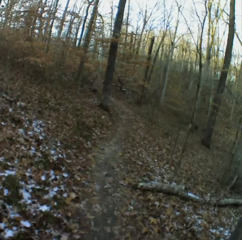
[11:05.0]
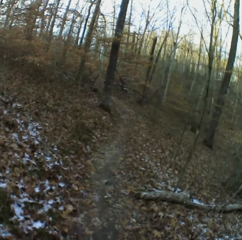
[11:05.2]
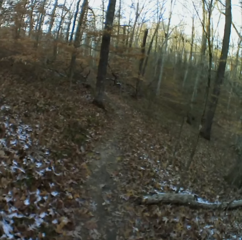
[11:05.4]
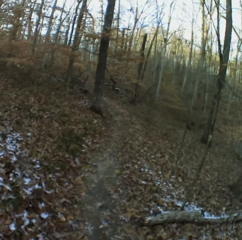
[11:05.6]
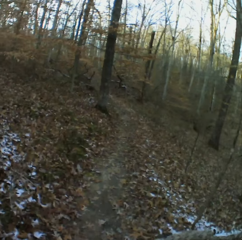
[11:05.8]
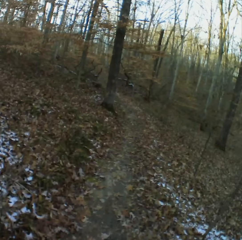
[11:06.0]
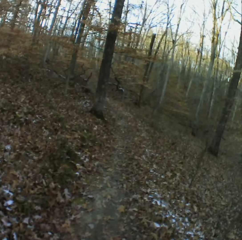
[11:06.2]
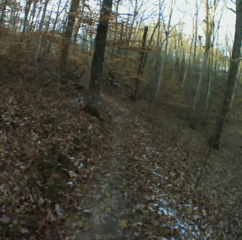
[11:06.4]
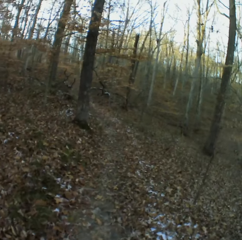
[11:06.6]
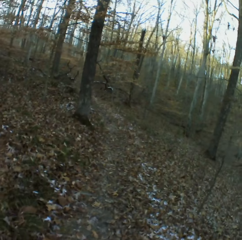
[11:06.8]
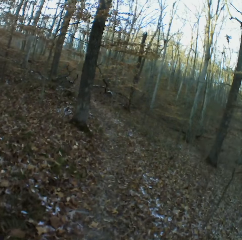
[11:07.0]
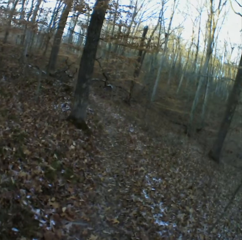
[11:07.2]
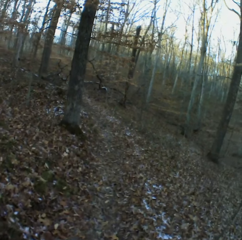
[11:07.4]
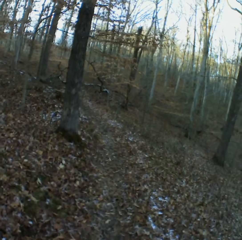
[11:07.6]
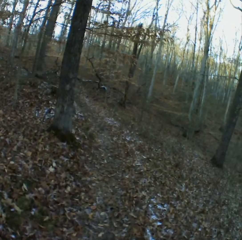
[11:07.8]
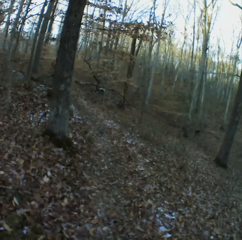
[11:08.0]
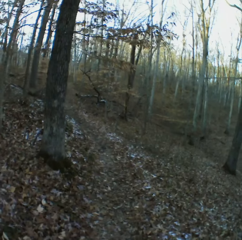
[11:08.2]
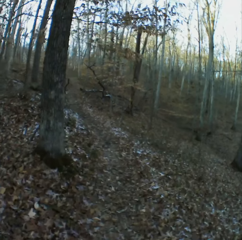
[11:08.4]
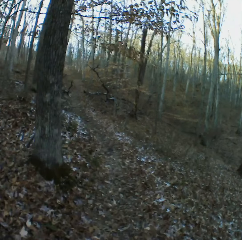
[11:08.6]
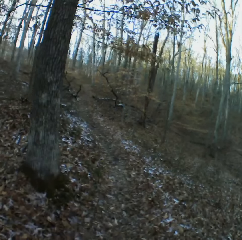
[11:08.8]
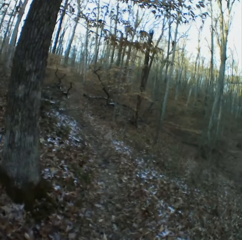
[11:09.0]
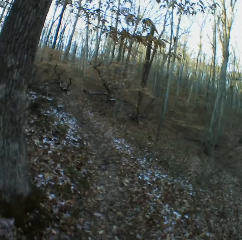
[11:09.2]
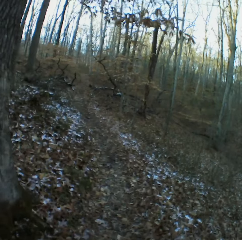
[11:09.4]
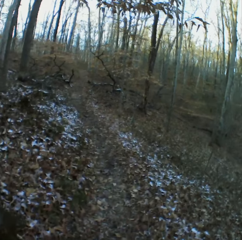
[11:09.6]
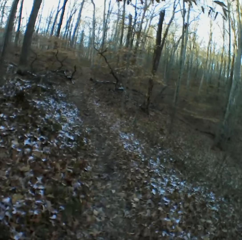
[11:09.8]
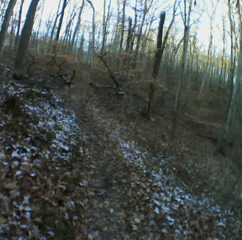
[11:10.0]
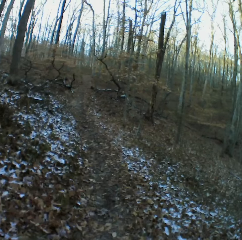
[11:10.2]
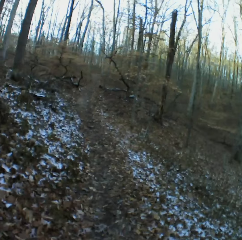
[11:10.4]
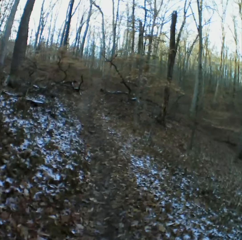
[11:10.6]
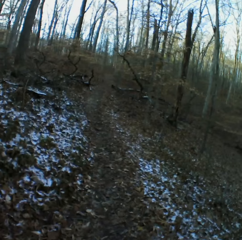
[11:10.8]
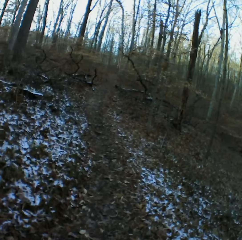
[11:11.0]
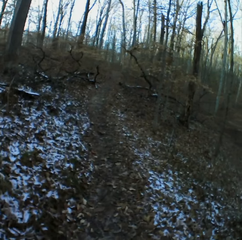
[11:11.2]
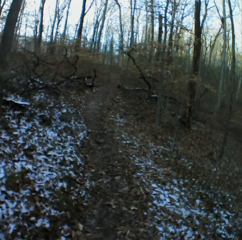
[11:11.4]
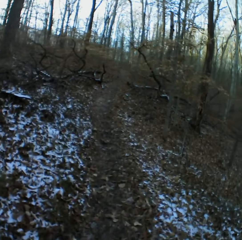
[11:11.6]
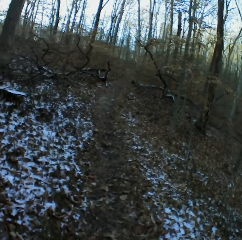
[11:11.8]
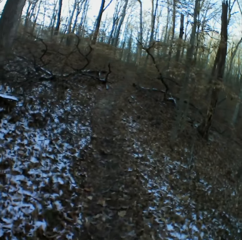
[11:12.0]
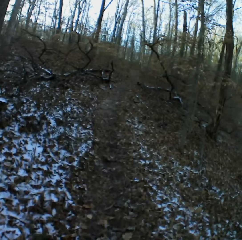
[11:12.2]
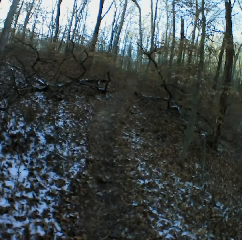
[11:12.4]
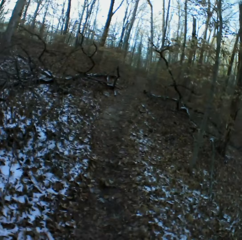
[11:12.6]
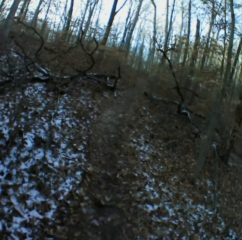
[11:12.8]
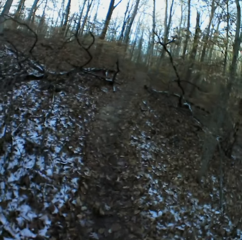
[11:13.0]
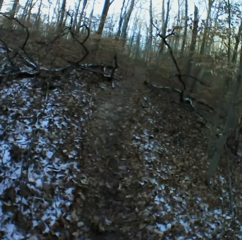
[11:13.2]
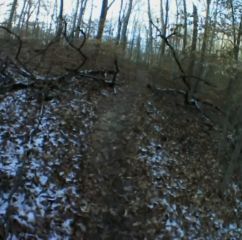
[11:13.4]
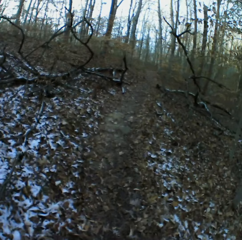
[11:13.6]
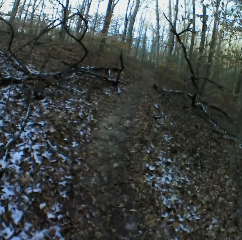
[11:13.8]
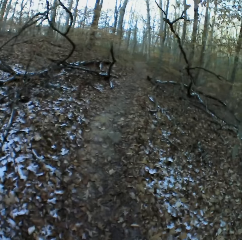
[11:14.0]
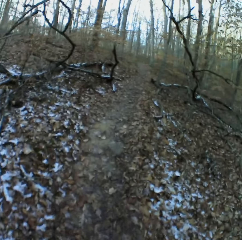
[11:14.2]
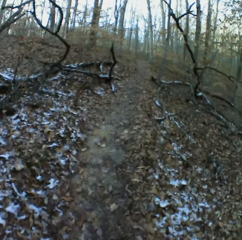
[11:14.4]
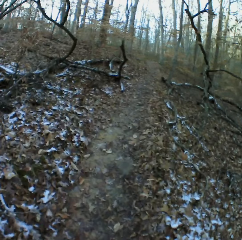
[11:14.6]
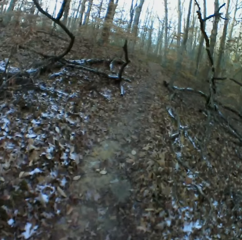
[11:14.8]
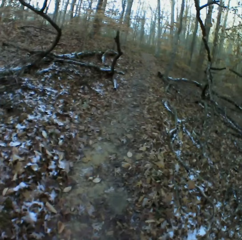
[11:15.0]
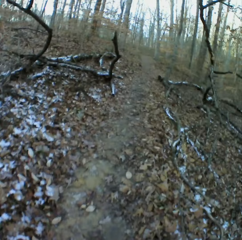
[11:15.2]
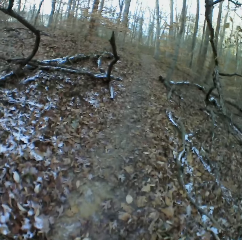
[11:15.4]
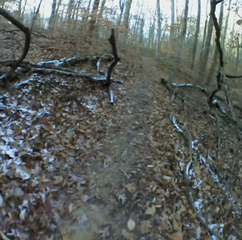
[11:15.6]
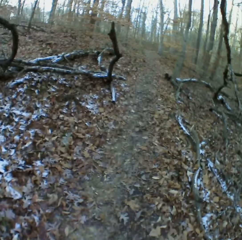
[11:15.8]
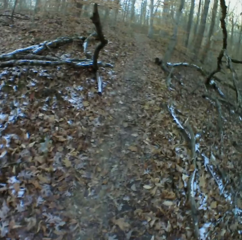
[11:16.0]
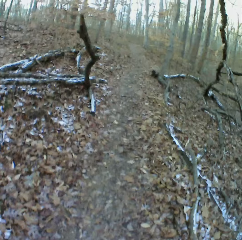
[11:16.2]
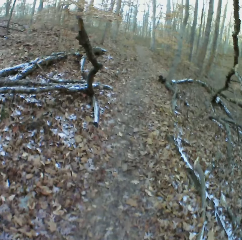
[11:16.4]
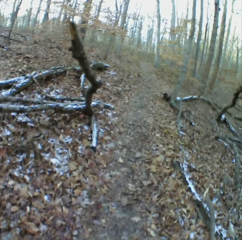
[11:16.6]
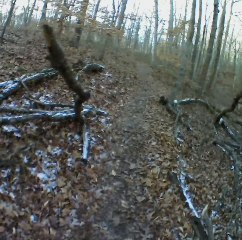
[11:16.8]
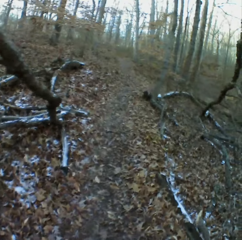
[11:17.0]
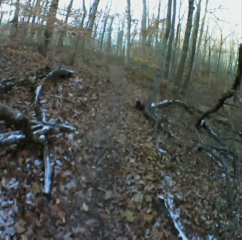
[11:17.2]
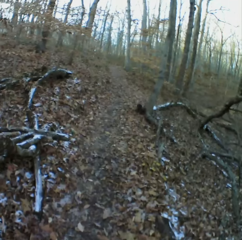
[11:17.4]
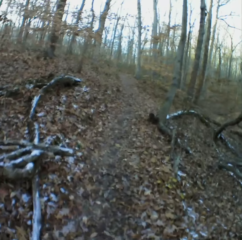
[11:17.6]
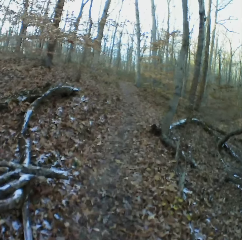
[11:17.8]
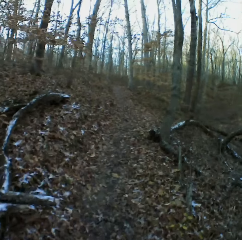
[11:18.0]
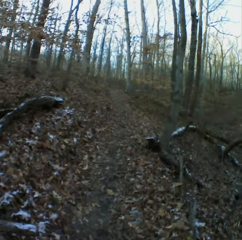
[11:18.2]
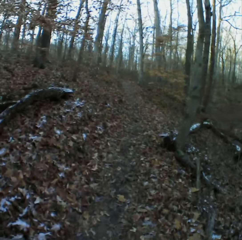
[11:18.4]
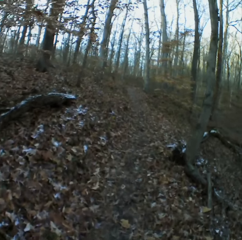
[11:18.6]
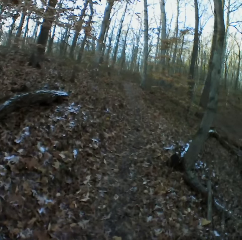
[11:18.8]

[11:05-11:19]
The camera wearer sneezes. They cough. They cough again.

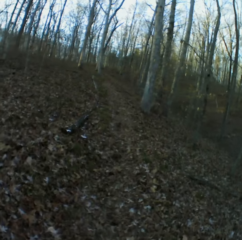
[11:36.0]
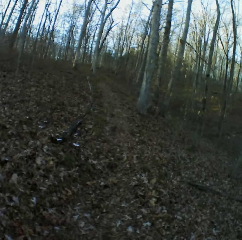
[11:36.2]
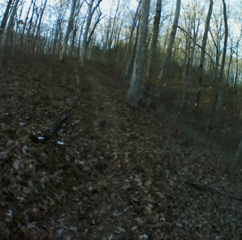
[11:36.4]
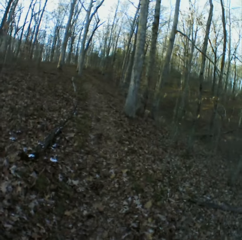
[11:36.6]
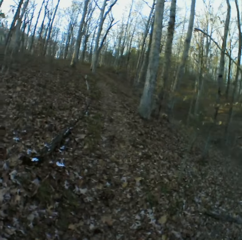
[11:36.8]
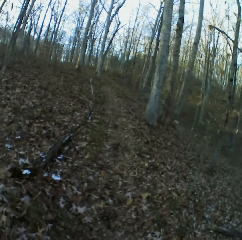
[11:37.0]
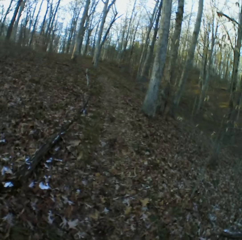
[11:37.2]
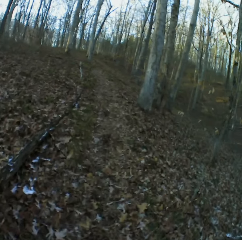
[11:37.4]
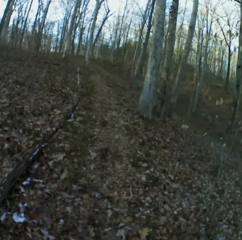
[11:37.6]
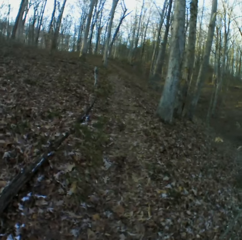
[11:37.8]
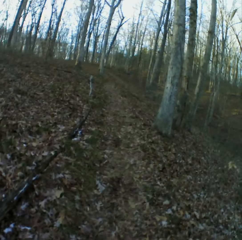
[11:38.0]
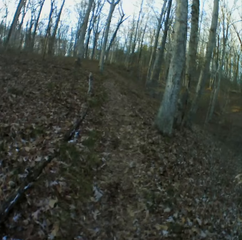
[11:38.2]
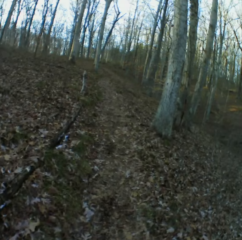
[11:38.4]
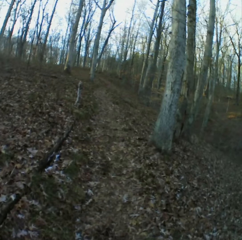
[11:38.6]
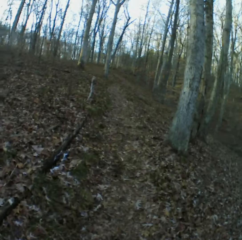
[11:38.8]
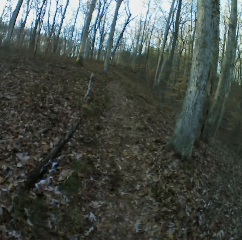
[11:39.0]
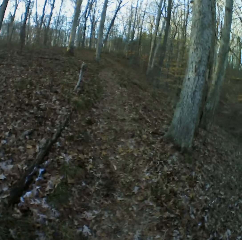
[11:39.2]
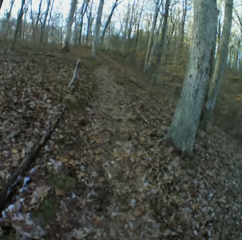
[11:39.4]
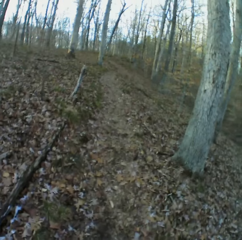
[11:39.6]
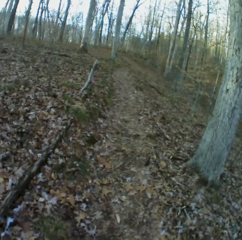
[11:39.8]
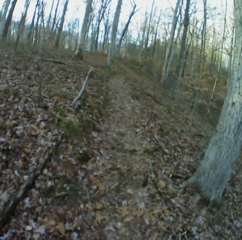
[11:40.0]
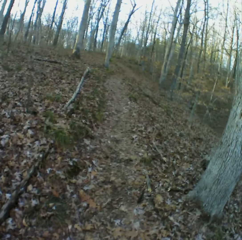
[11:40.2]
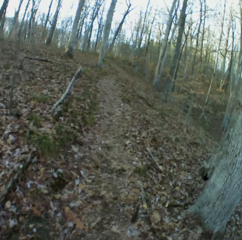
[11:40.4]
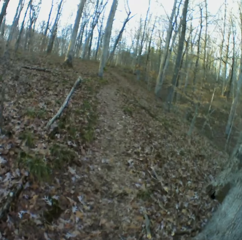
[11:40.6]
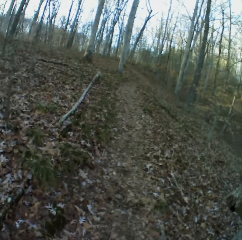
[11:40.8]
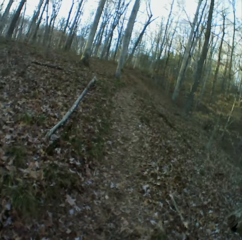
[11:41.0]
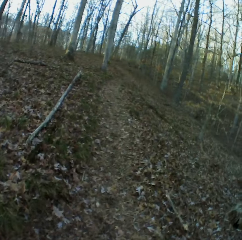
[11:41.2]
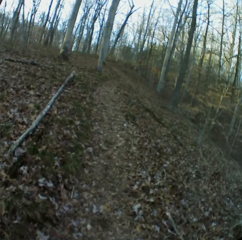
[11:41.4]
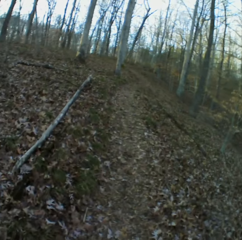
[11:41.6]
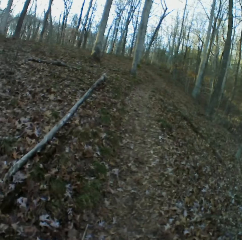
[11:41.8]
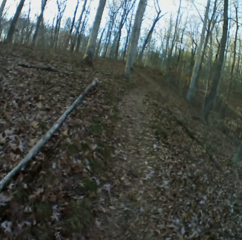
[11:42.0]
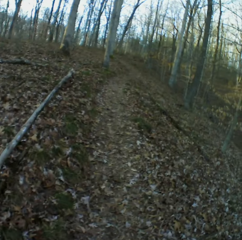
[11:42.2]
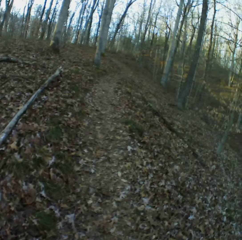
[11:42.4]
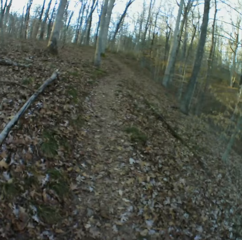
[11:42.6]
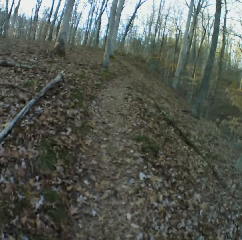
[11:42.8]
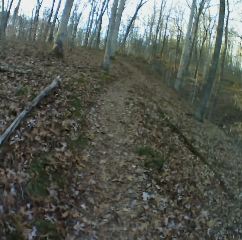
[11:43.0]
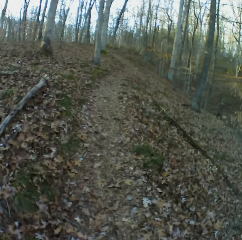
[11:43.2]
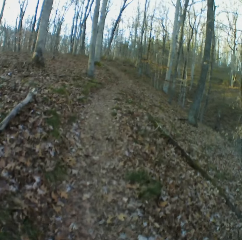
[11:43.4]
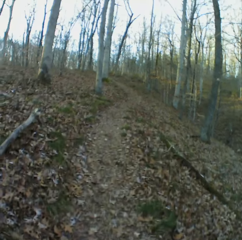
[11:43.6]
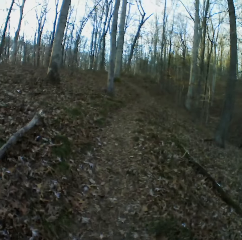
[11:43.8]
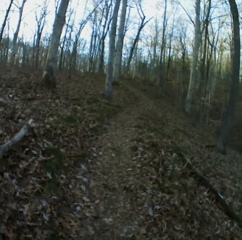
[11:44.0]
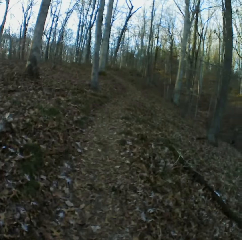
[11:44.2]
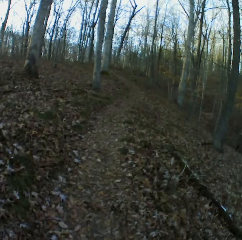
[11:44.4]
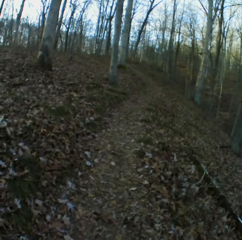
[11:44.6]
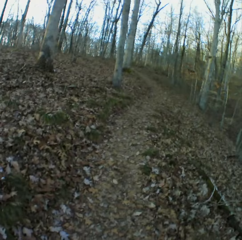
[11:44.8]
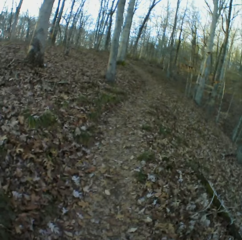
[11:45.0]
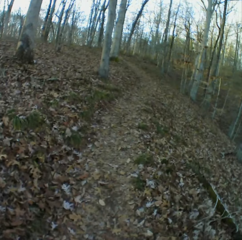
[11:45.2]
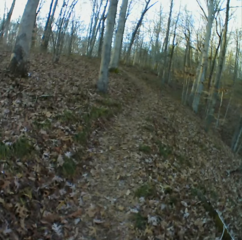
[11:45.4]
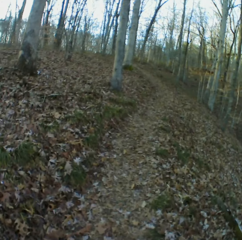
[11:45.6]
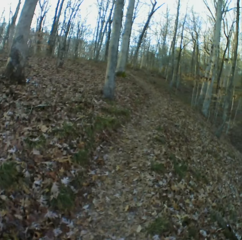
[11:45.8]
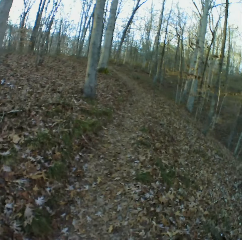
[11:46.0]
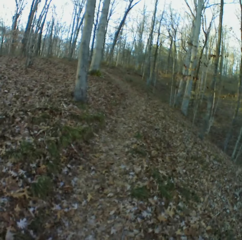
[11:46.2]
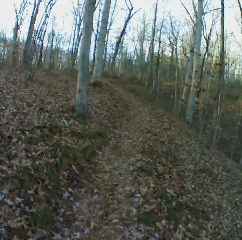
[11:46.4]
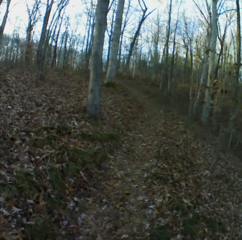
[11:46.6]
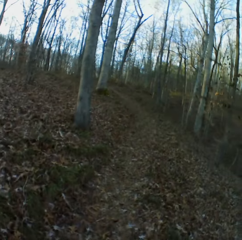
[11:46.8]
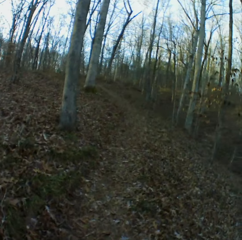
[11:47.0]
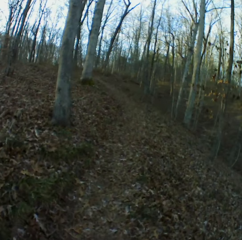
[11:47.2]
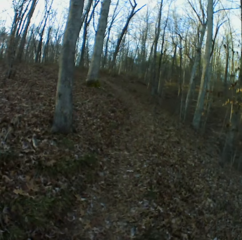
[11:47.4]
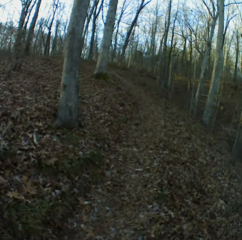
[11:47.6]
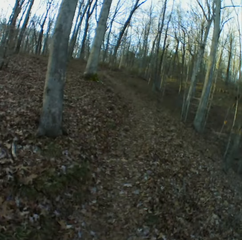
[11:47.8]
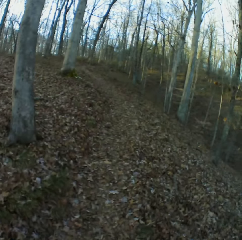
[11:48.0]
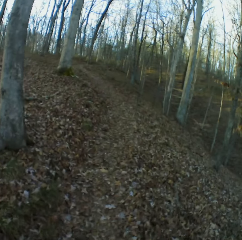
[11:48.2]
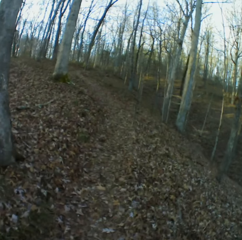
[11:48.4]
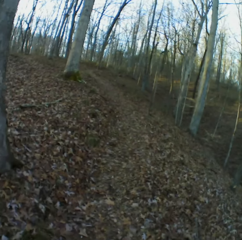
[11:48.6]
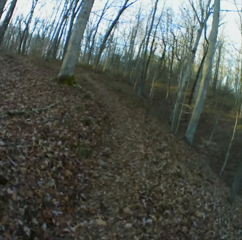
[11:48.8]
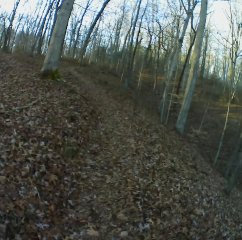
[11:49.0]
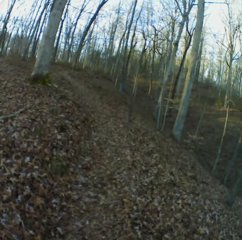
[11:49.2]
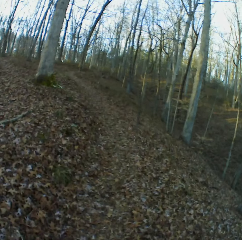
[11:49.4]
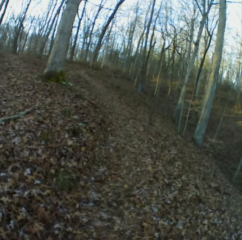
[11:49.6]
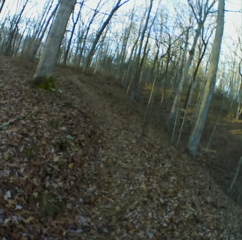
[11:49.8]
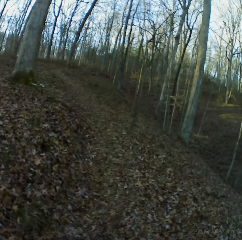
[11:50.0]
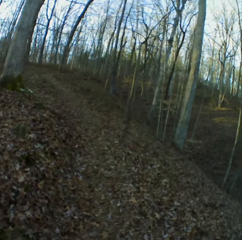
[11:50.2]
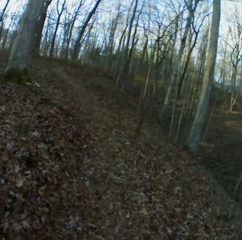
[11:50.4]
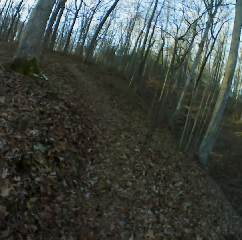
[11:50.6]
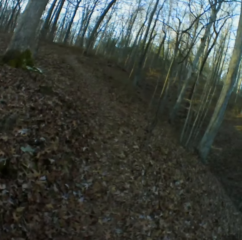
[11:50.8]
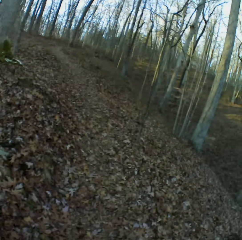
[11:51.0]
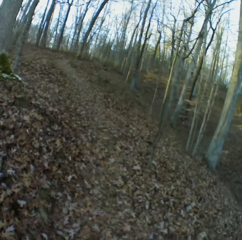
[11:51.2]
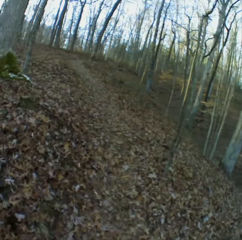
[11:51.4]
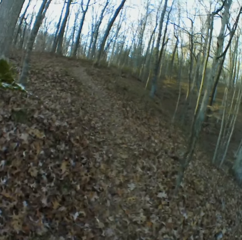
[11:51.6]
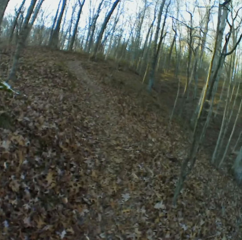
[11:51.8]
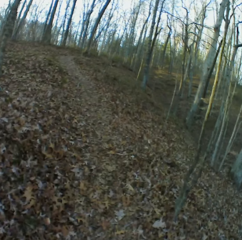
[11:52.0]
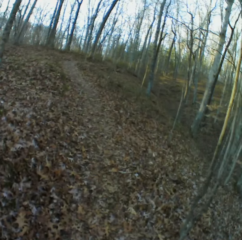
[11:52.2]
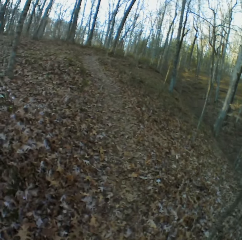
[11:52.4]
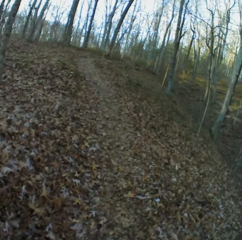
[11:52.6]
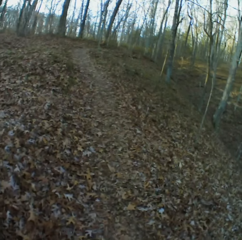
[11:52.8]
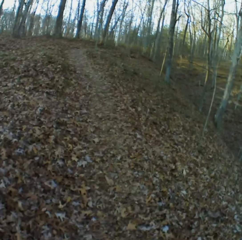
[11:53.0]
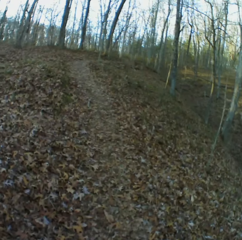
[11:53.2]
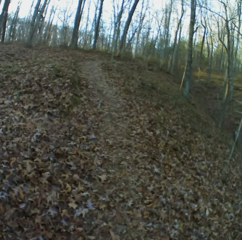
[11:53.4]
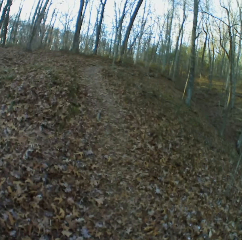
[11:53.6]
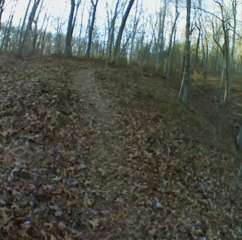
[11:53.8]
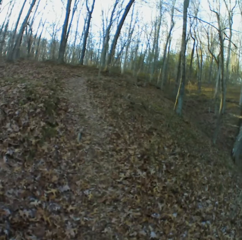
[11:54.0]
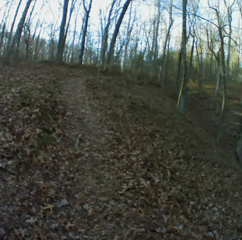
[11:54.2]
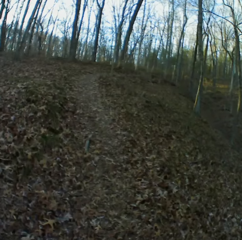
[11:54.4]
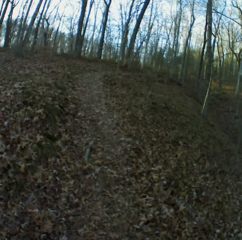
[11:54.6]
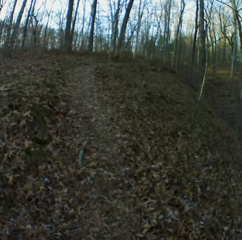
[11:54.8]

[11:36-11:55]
The camera wearer coughs. They sneeze. They cough. They sneeze. They cough.
